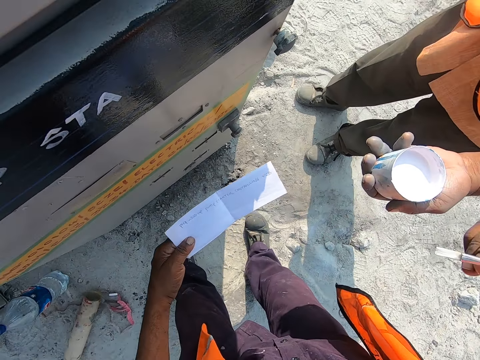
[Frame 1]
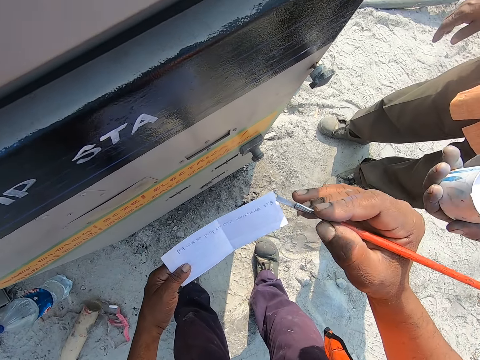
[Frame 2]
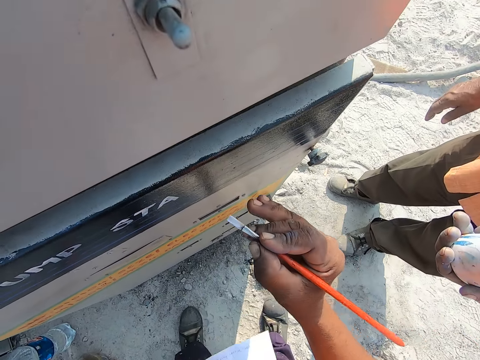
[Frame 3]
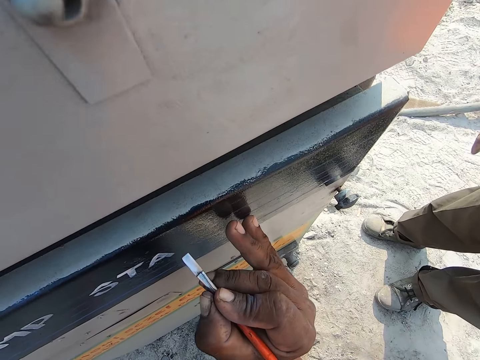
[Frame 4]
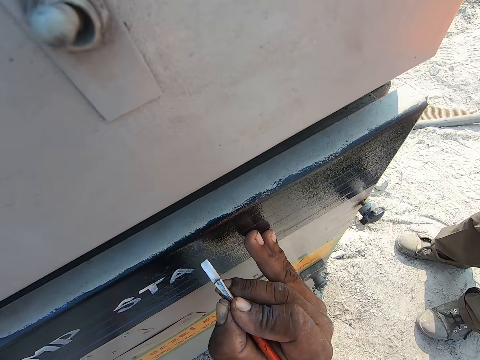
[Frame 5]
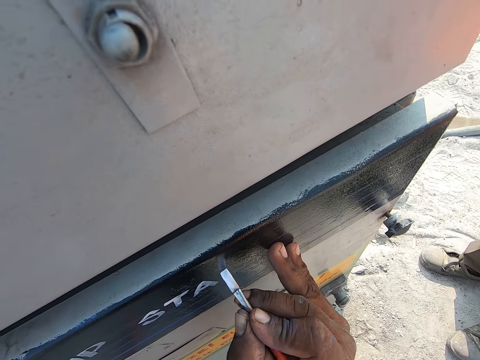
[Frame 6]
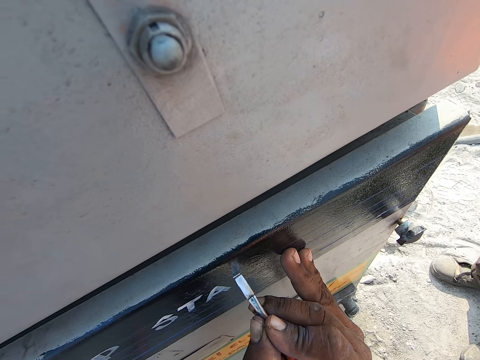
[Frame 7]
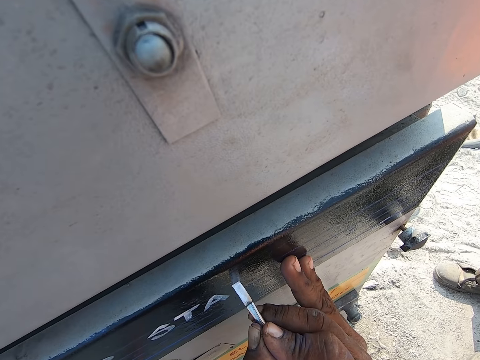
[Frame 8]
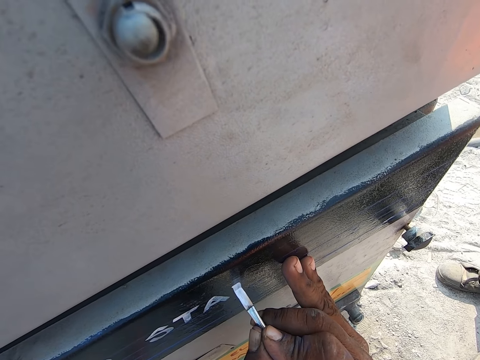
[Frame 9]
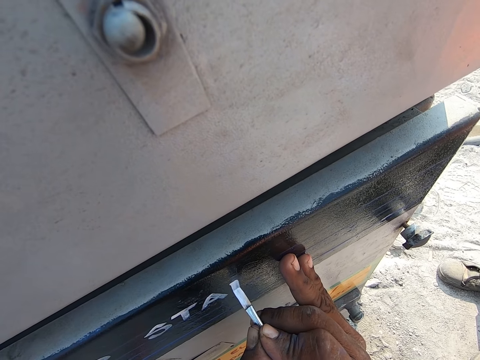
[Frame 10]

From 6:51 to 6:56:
The camera wearer looks at the paper writing on his left hand. He looks at a fuel pump. He leans his hand on the fuel pump. He writes on the fuel pump with a painting brush.

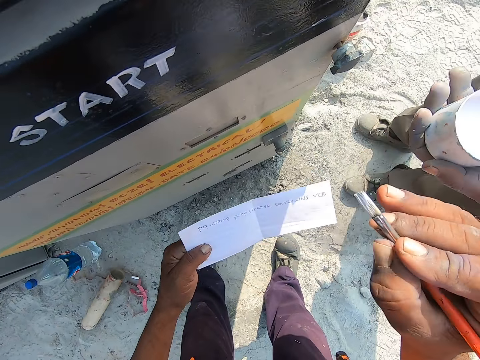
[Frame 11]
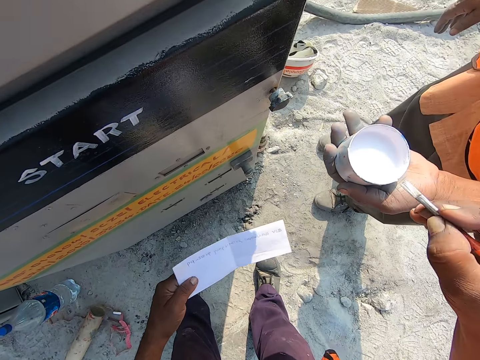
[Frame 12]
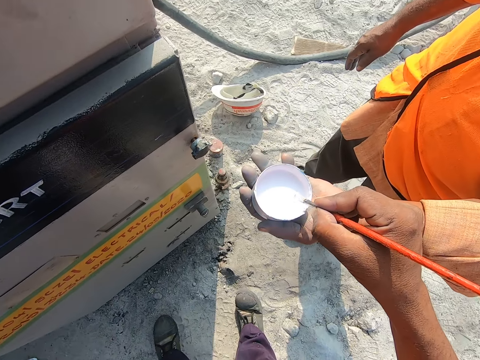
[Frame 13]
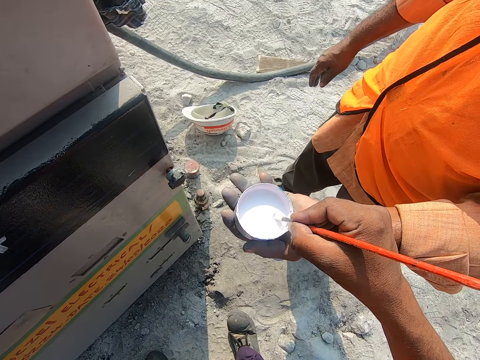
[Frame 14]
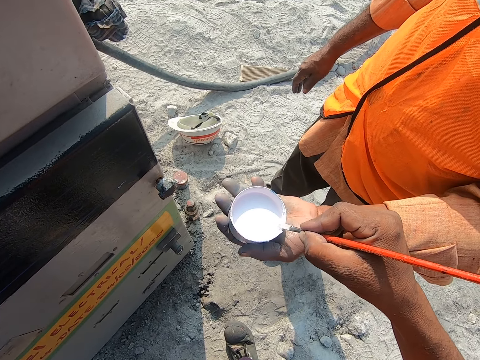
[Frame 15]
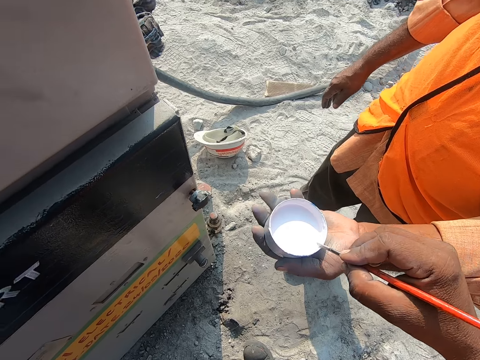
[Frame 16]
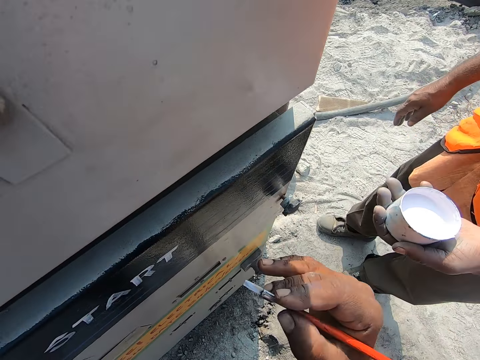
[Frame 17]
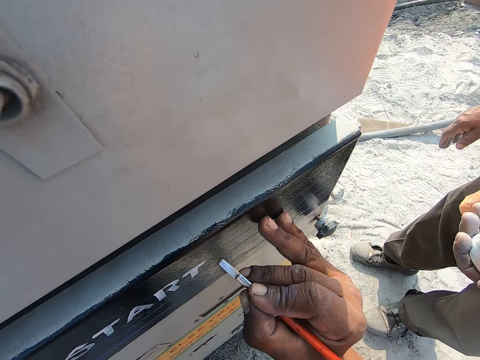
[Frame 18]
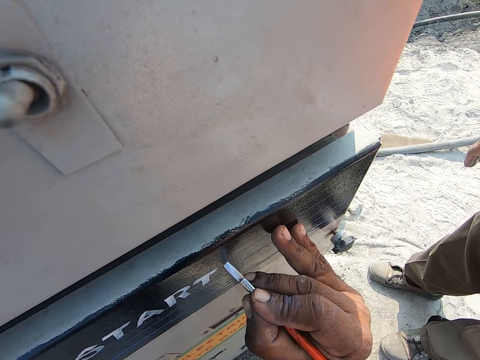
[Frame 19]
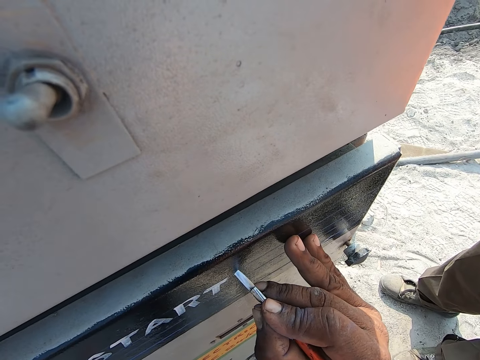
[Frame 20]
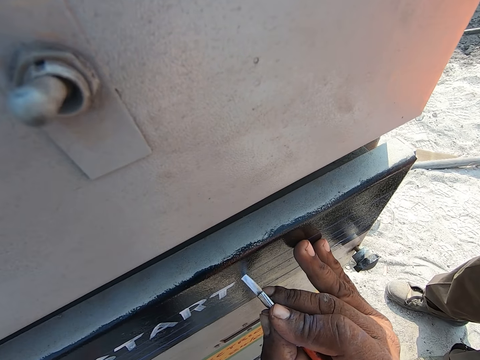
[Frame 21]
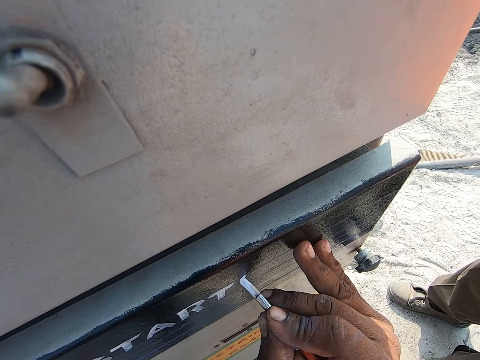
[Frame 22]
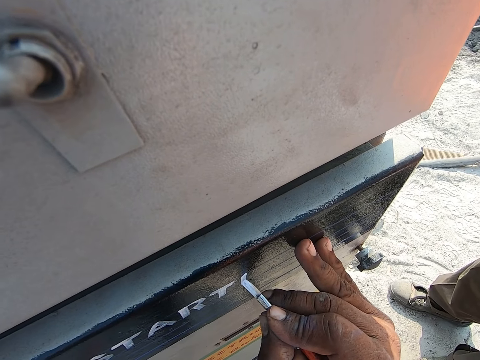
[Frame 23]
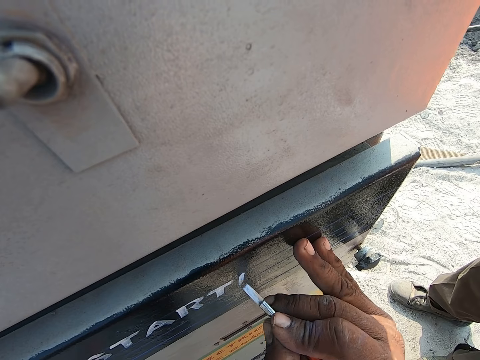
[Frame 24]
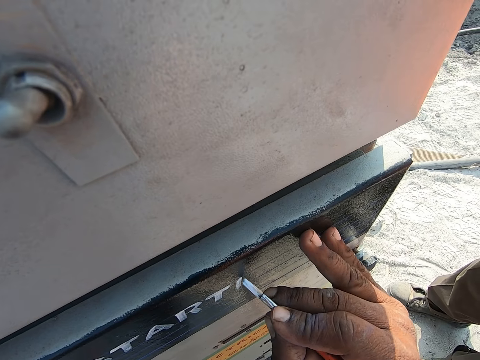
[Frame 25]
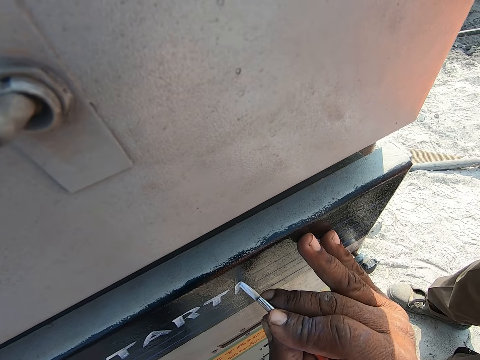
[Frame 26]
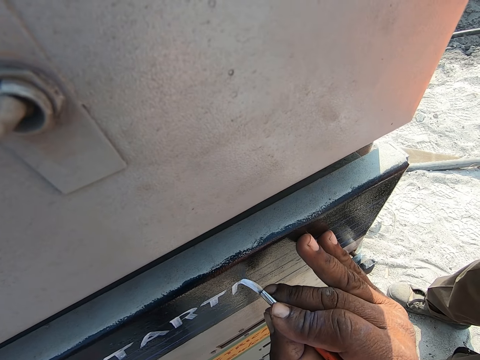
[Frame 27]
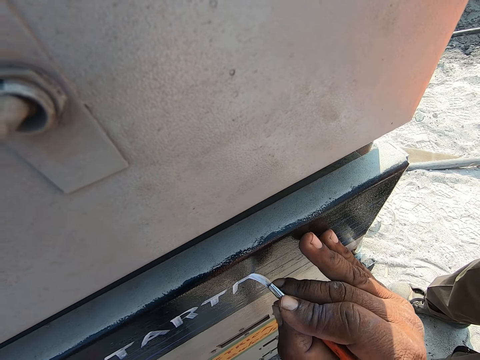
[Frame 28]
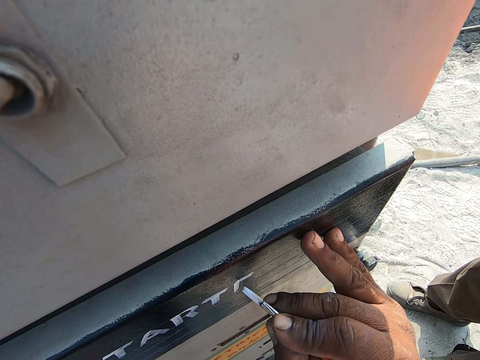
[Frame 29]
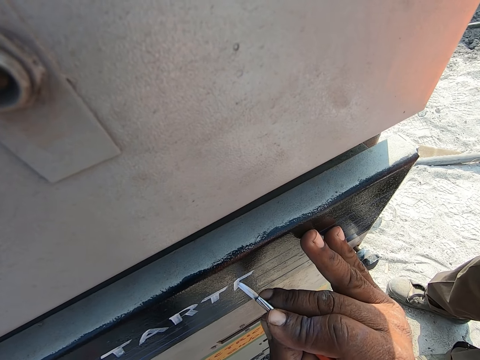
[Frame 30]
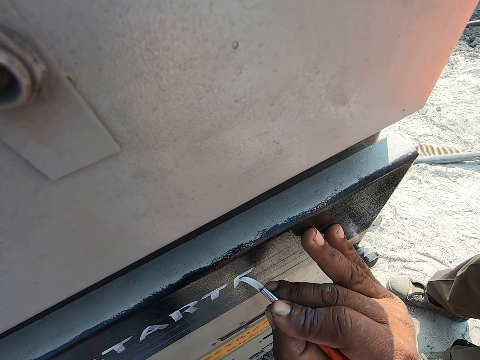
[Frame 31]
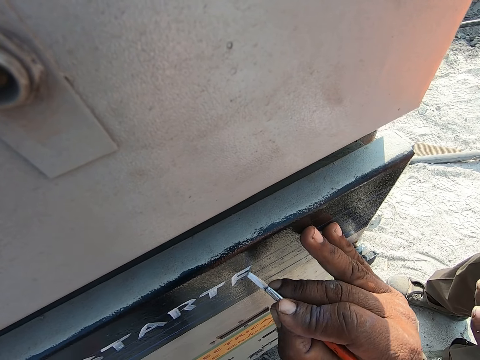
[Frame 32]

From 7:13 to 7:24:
The camera wearer turns to a person. He dips a painting brush in a tin of paint. He smears off paint from the painting brush. He turns to a fuel pump. He leans his hand on the fuel pump. He writes on the fuel pump with the painting brush.

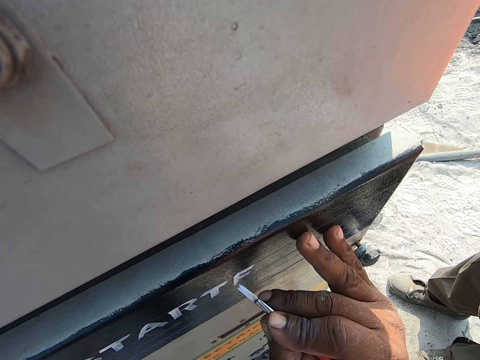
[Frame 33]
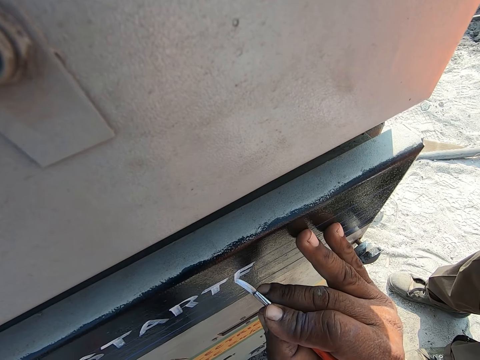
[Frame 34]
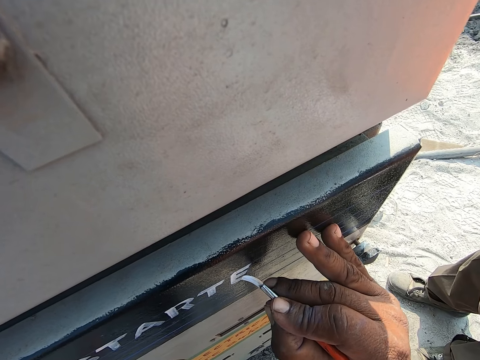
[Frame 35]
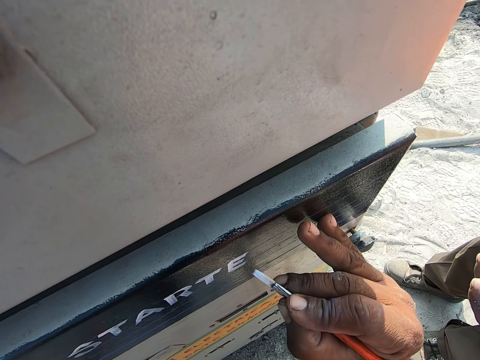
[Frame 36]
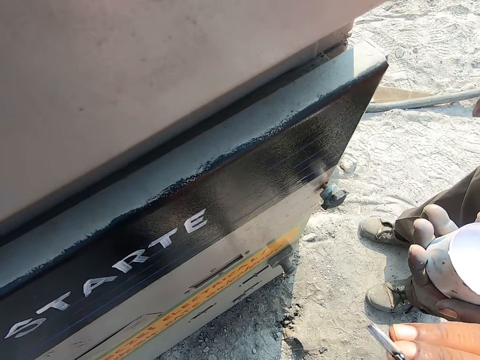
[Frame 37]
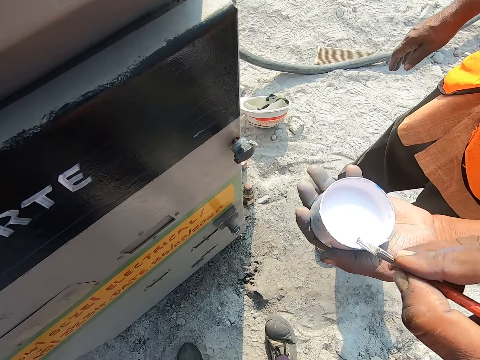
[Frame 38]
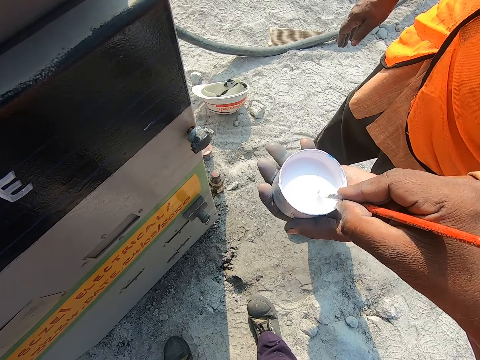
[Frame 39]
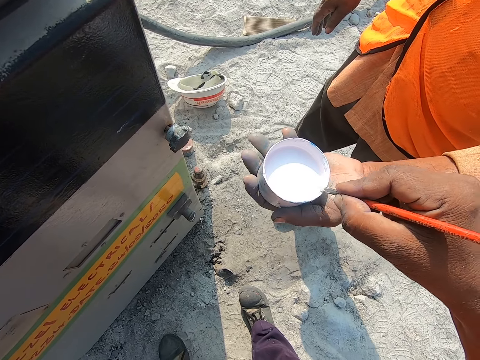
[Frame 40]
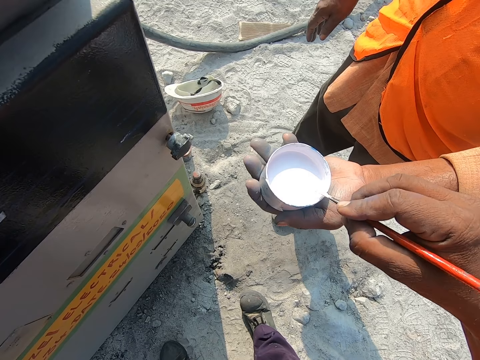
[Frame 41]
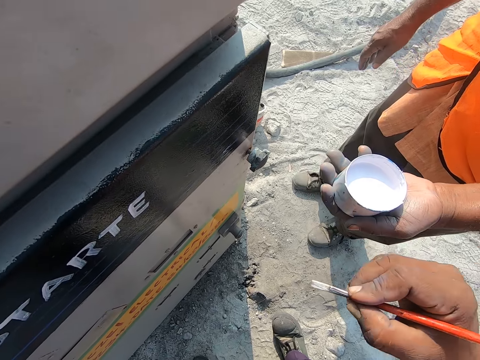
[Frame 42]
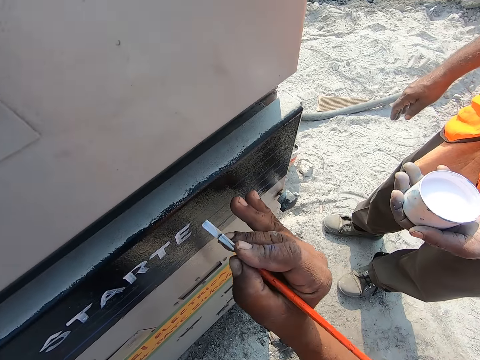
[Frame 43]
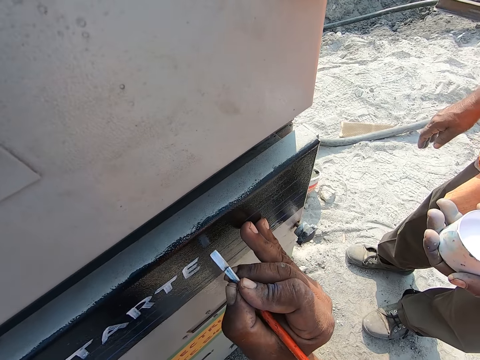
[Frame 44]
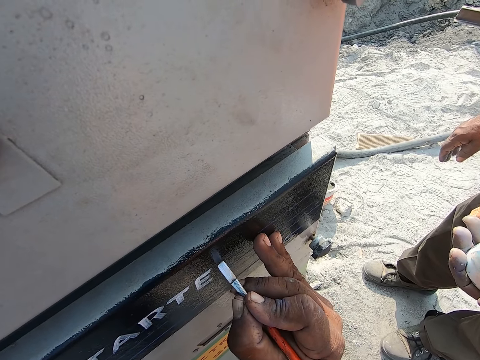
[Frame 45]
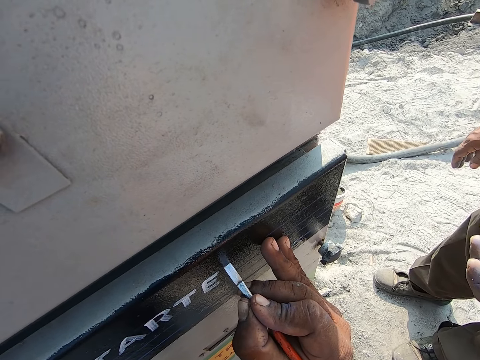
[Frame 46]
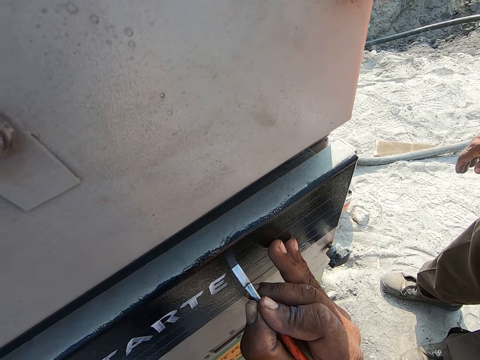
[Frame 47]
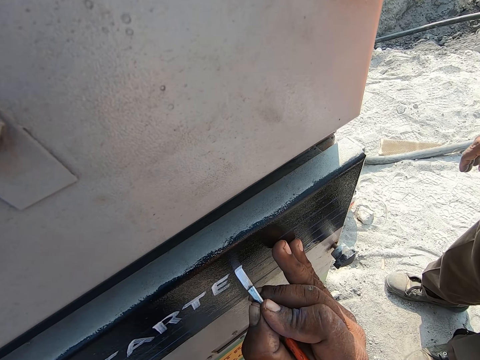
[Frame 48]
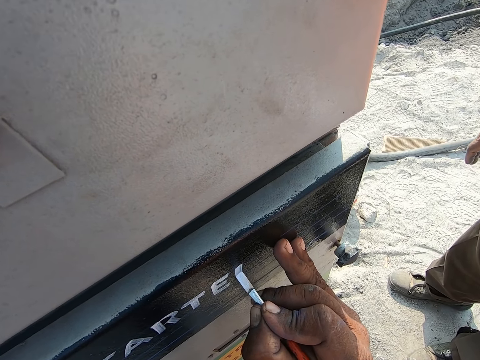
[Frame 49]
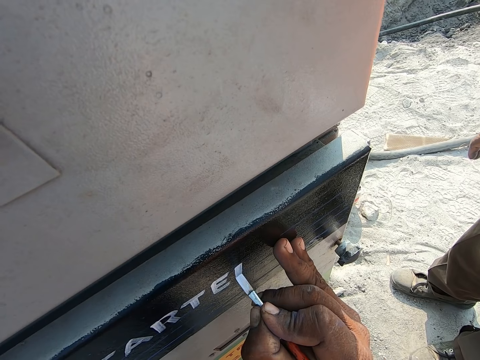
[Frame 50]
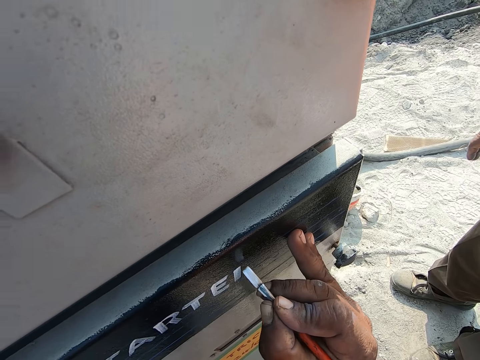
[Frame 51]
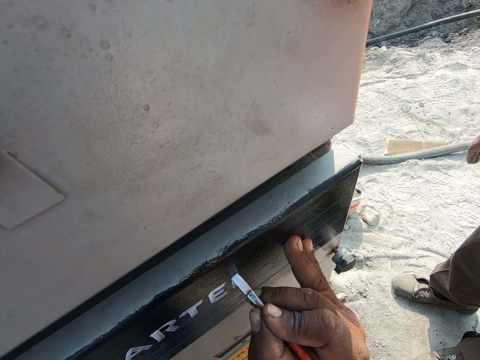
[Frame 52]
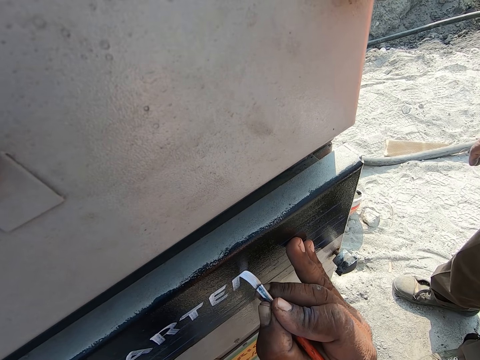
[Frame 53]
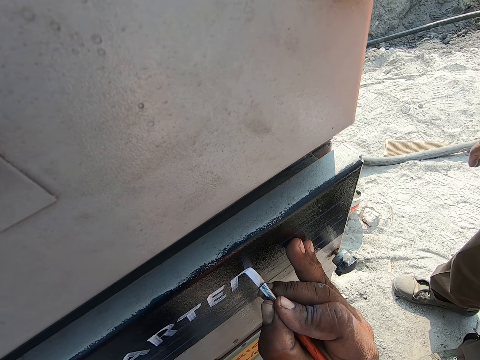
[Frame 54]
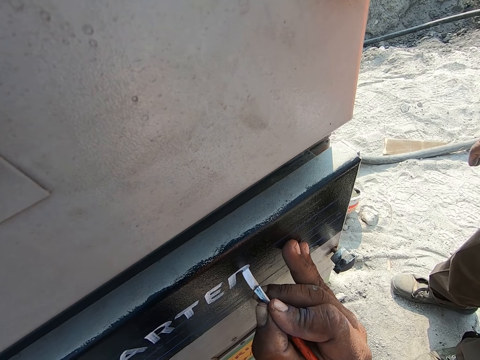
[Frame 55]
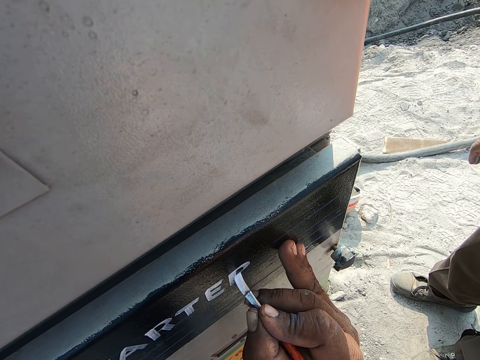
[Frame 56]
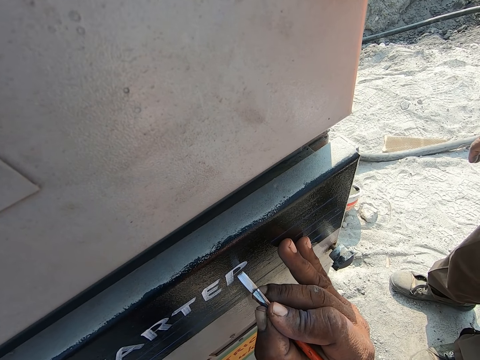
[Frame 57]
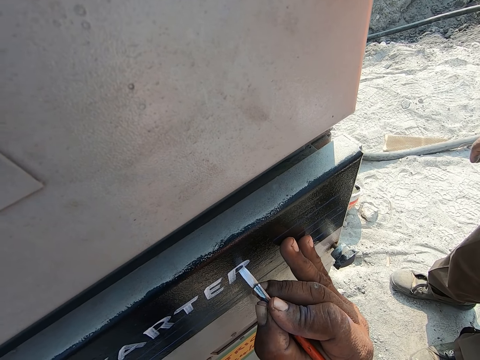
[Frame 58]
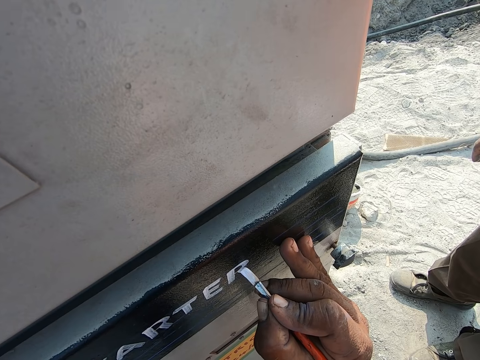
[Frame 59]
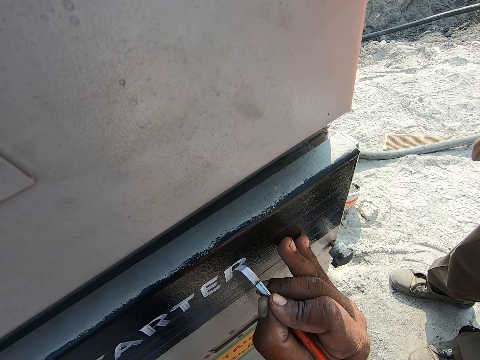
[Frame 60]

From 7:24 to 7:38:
The camera wearer turns to a person. He dips a painting brush in a tin of paint. He smears off paint from the painting brush. He turns to a fuel pump. He leans his hand on the fuel pump. He writes on the fuel pump with the painting brush.
